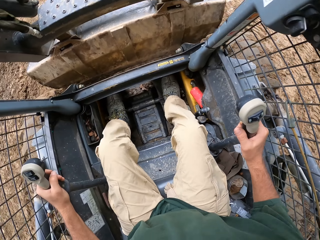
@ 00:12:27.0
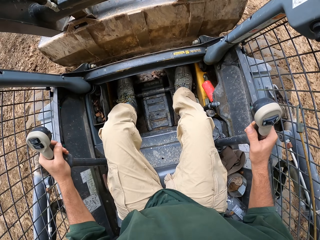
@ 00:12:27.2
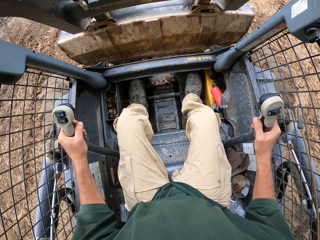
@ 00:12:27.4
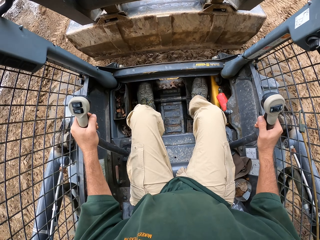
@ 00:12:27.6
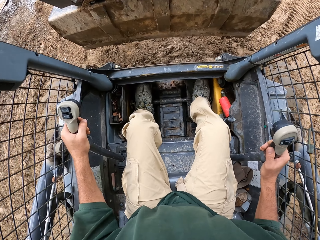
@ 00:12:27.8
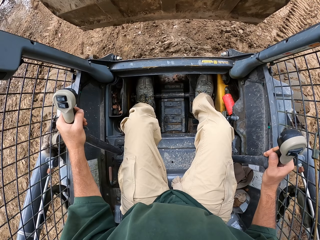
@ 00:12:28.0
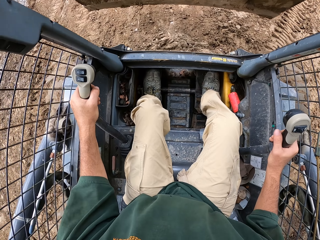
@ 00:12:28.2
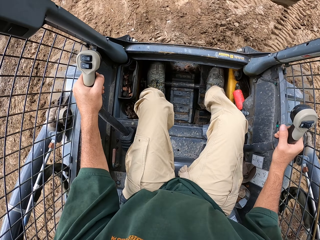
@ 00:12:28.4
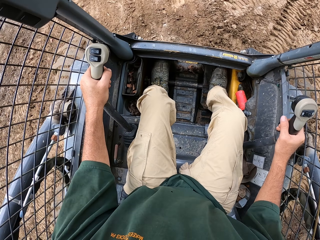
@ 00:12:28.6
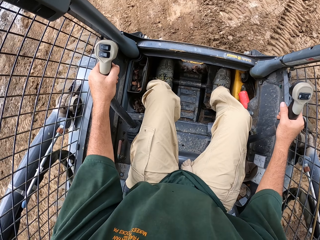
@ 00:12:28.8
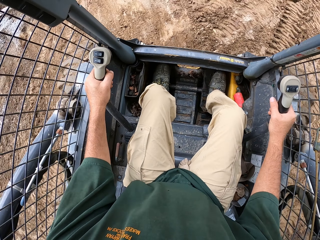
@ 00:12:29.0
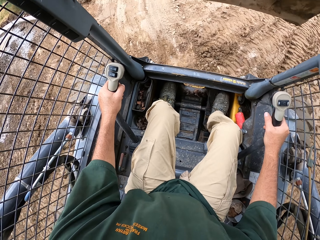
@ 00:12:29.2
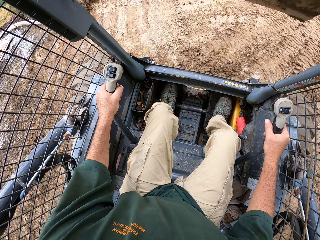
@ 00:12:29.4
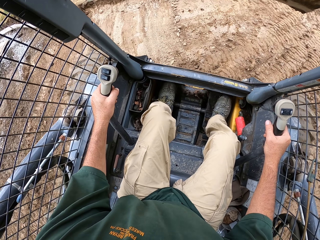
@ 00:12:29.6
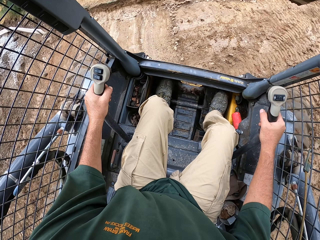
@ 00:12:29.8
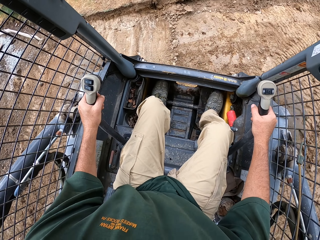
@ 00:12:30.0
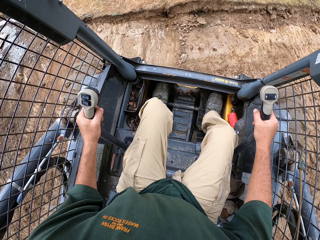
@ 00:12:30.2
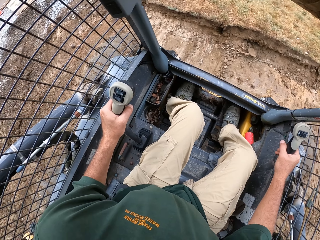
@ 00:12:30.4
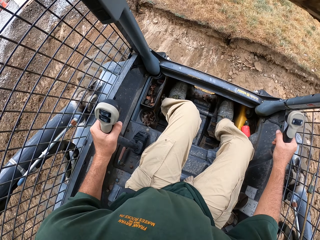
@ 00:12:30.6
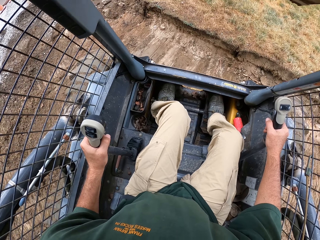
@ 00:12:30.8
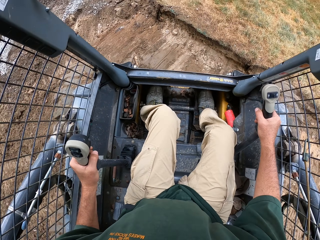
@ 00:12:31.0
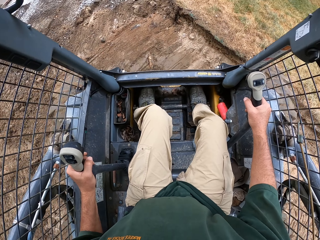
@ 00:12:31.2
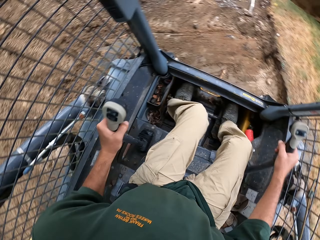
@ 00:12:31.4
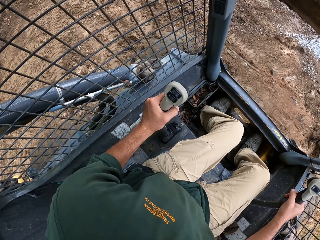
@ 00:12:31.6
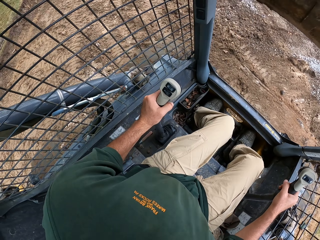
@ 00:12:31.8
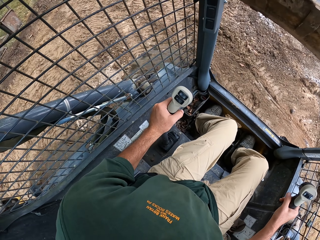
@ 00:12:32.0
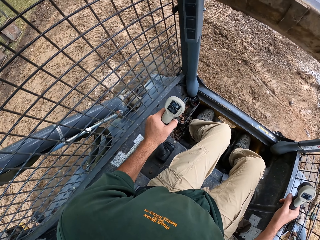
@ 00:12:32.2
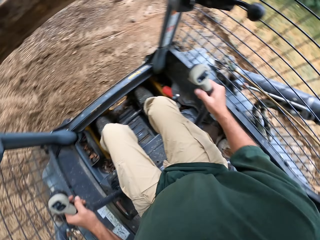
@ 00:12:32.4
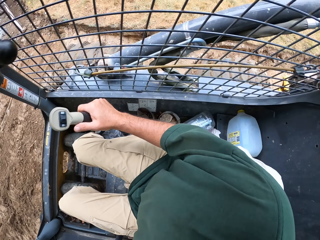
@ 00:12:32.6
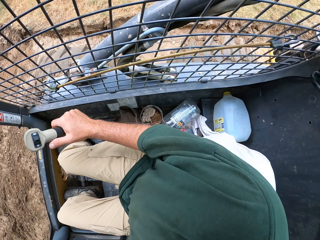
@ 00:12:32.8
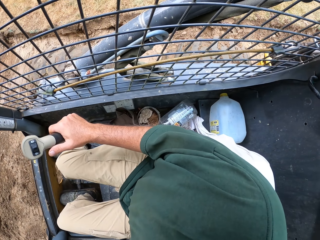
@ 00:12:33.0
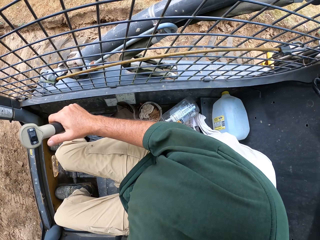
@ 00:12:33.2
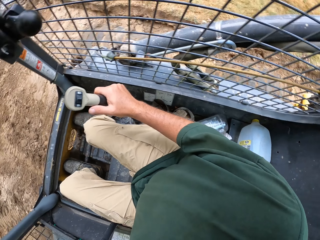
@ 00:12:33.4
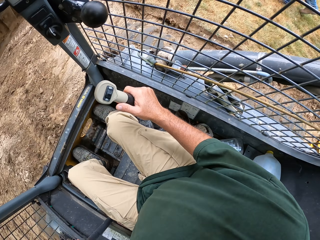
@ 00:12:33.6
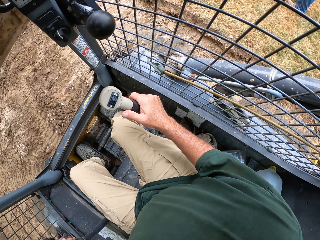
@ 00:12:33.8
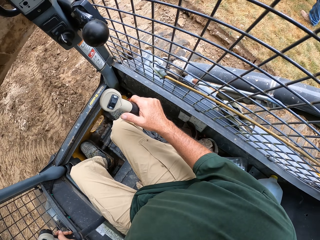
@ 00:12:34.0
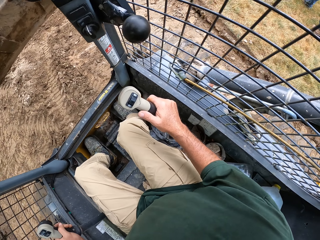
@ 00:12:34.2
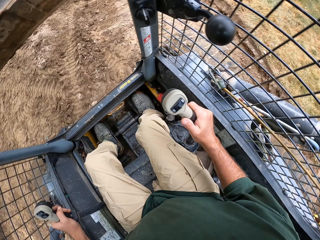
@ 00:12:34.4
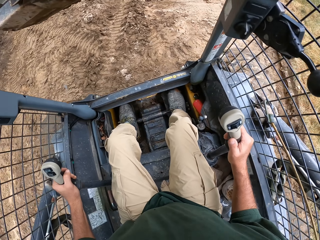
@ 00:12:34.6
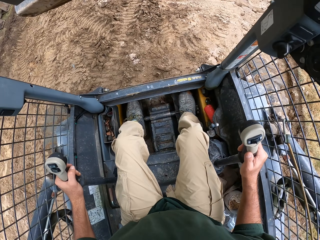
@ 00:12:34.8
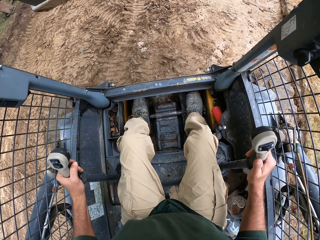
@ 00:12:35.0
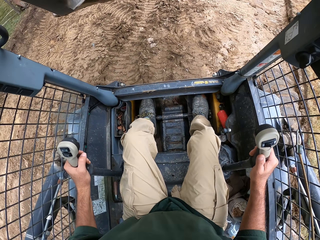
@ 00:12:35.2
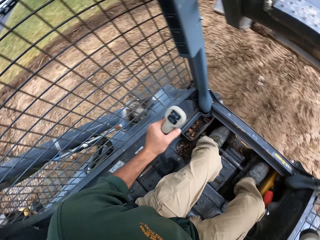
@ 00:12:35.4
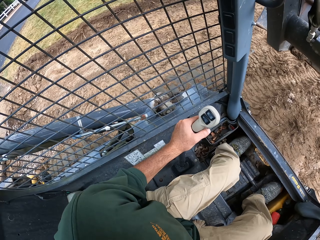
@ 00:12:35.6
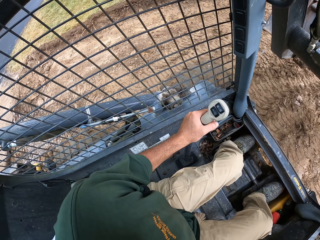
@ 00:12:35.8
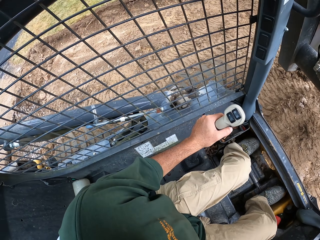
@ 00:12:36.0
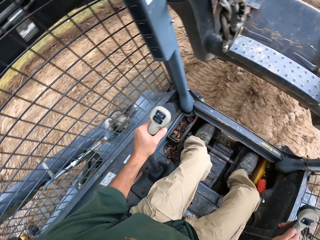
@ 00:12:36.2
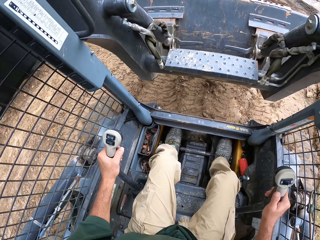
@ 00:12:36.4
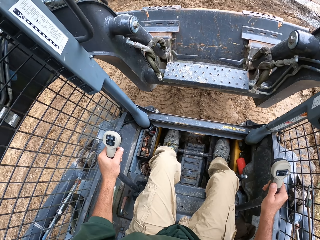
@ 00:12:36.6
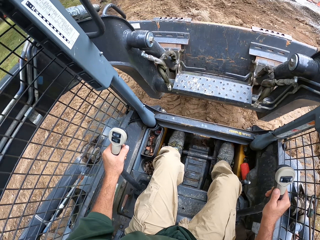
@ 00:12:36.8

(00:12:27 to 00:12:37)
The camera wearer drives the tractor.

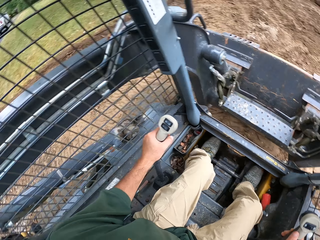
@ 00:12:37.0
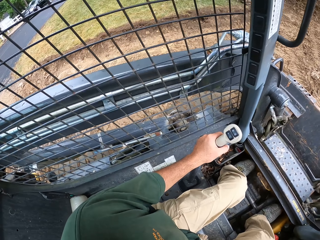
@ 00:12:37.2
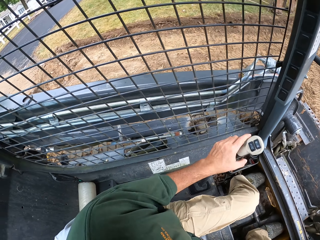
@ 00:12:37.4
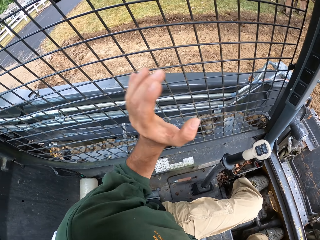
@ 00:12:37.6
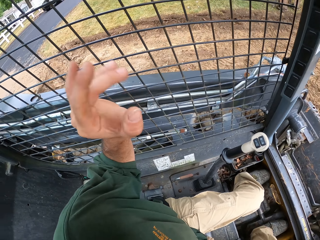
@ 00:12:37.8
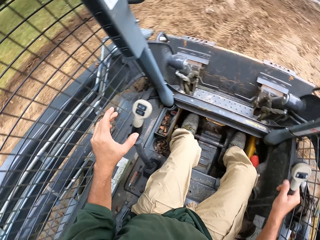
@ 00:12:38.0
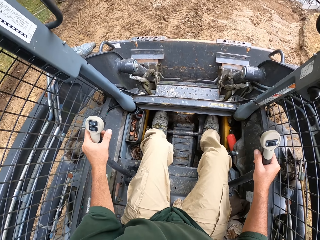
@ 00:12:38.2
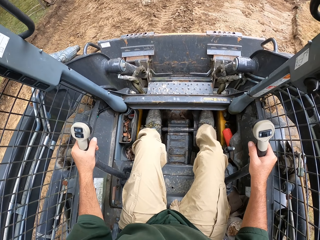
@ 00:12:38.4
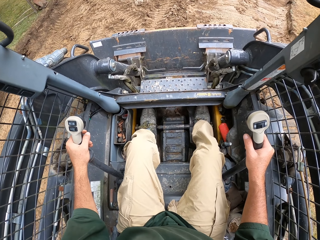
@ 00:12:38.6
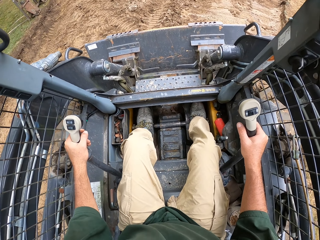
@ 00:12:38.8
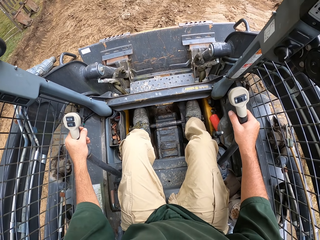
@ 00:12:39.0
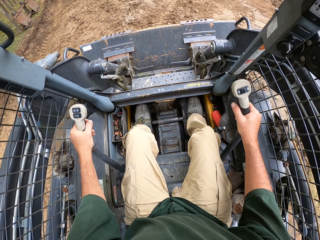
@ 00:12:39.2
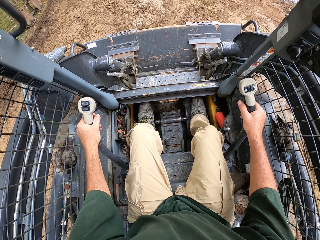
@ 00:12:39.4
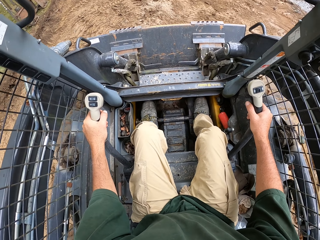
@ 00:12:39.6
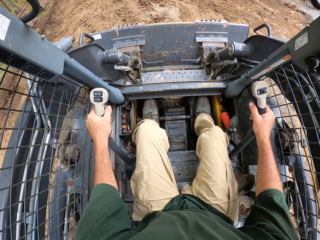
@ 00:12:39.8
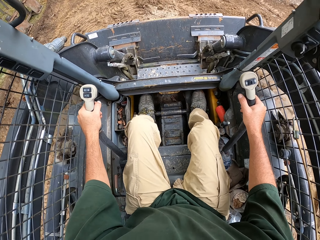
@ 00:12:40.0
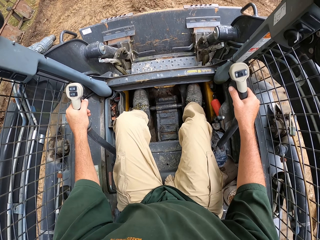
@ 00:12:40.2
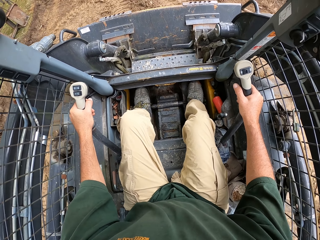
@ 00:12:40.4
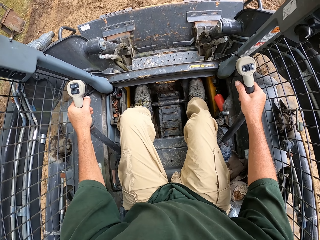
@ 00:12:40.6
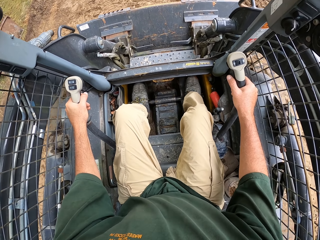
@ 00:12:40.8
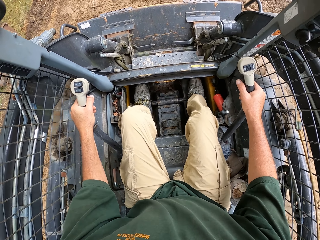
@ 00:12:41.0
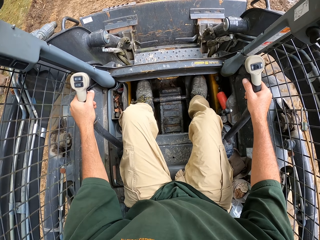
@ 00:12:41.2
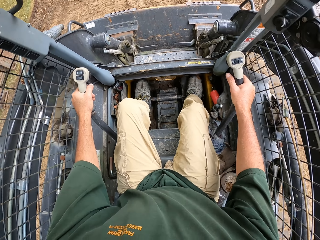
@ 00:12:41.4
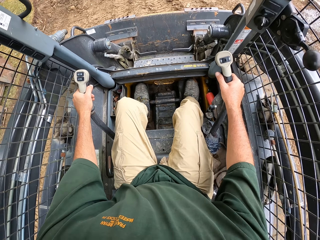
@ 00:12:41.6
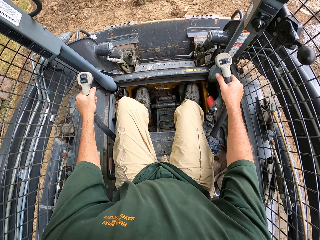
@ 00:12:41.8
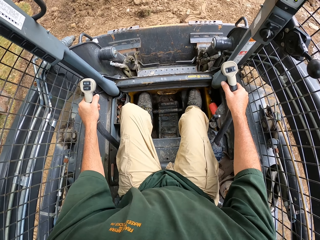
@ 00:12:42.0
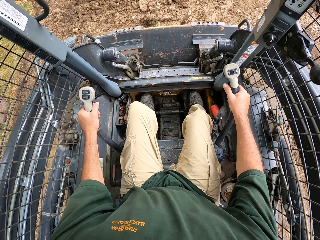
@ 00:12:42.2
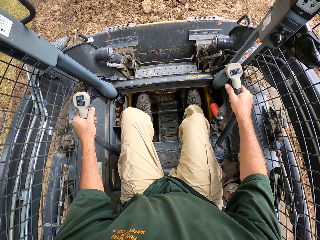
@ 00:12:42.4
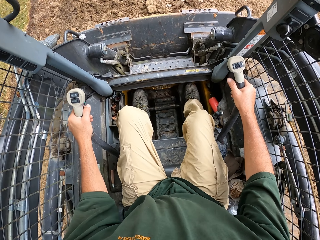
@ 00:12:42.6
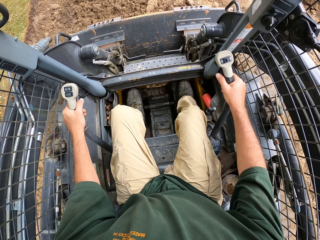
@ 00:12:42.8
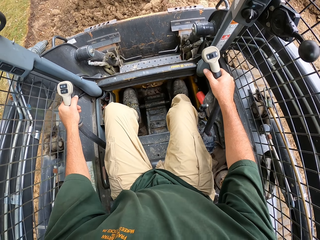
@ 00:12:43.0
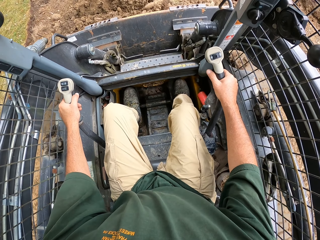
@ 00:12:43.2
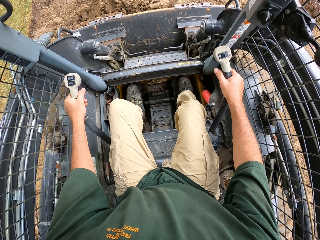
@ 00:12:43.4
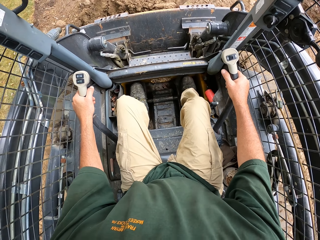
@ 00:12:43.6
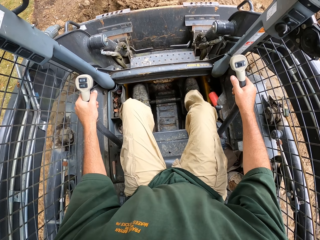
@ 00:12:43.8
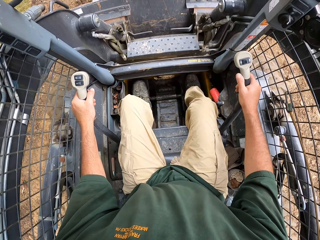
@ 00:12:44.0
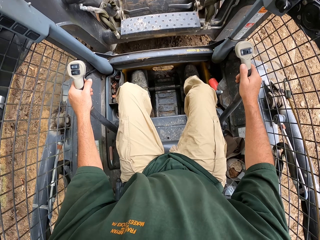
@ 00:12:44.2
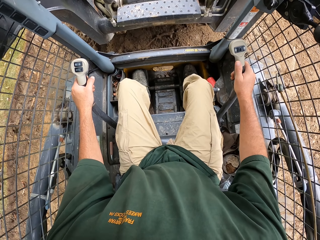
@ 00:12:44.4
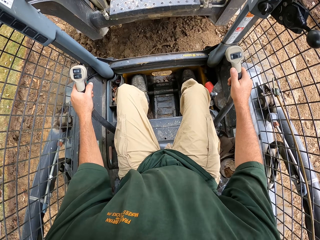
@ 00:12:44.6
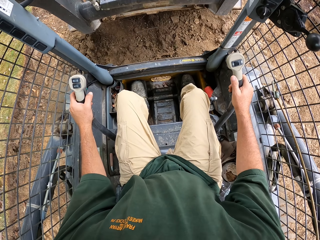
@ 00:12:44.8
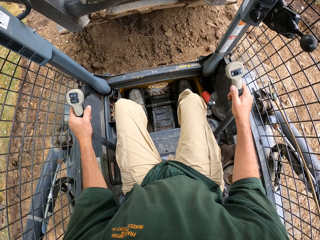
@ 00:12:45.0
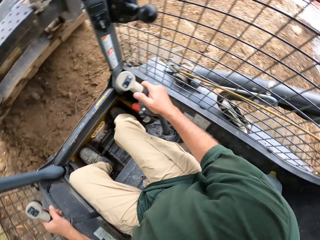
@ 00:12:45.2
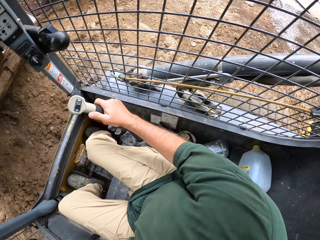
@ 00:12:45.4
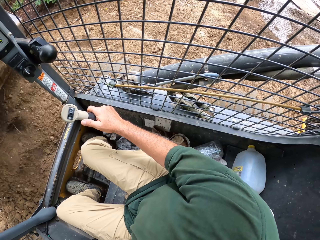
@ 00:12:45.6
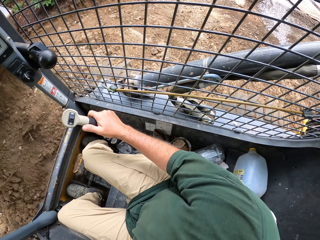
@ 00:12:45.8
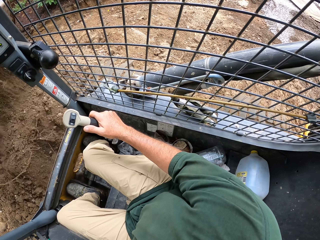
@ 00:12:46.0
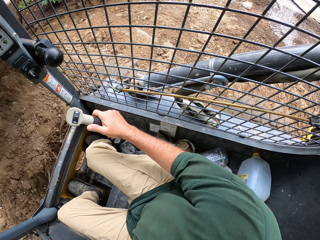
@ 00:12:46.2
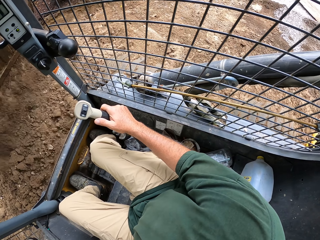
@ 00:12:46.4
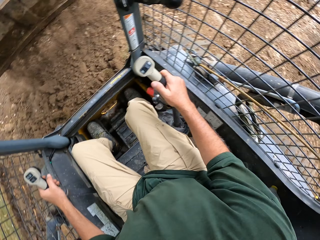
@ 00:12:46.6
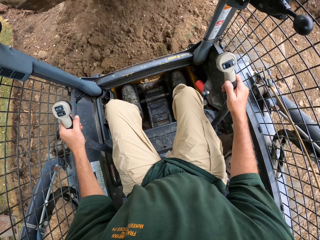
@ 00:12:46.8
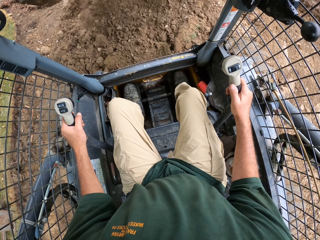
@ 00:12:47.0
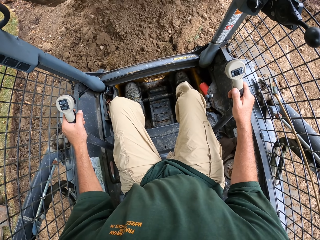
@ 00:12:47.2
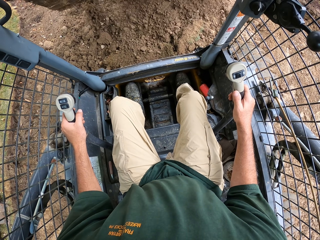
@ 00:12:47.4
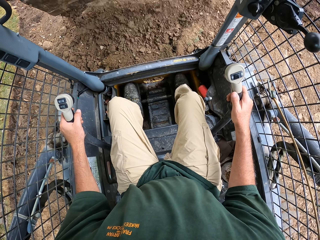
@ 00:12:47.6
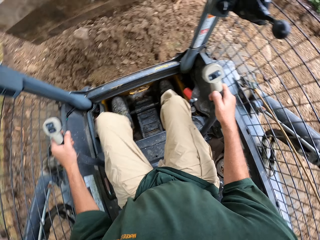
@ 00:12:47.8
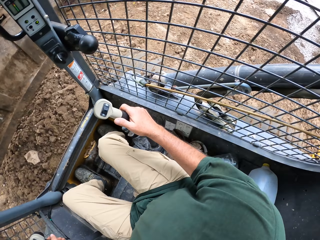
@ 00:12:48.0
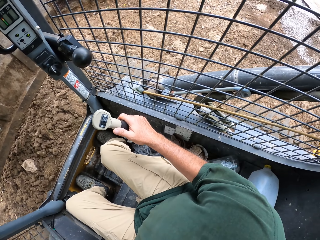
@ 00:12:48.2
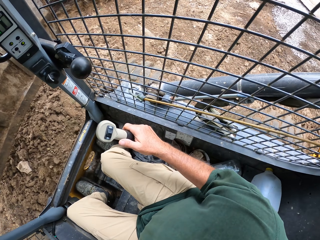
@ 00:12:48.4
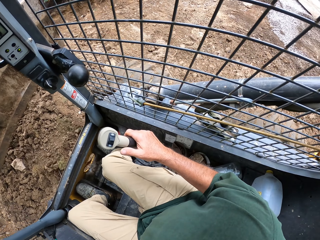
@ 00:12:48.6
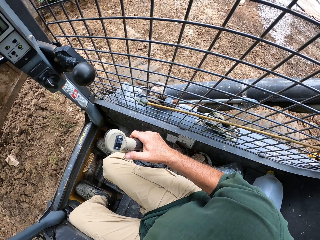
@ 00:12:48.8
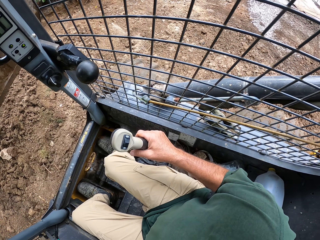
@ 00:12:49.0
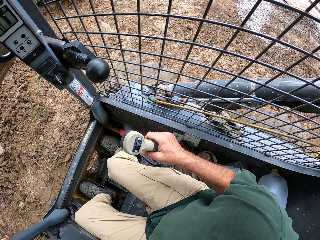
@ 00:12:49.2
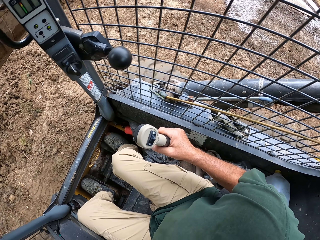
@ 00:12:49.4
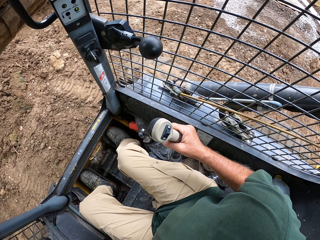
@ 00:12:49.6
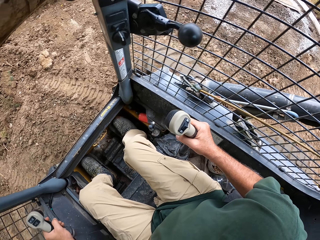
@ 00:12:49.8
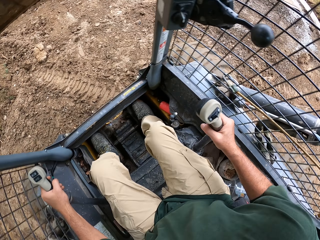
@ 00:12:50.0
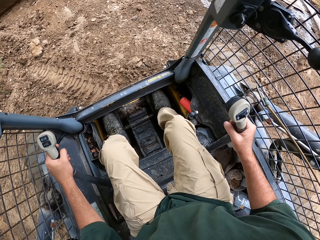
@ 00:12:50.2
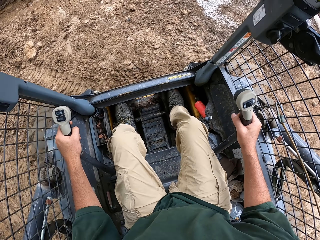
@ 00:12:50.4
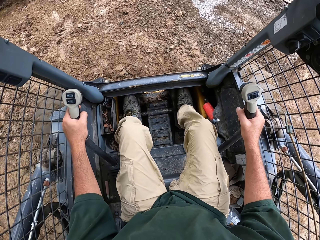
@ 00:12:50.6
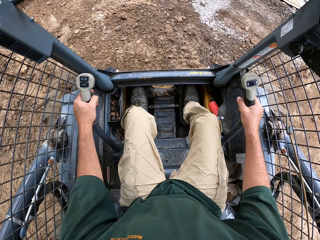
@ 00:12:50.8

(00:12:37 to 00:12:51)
The camera wearer scoops the sand. They pour the sand.
